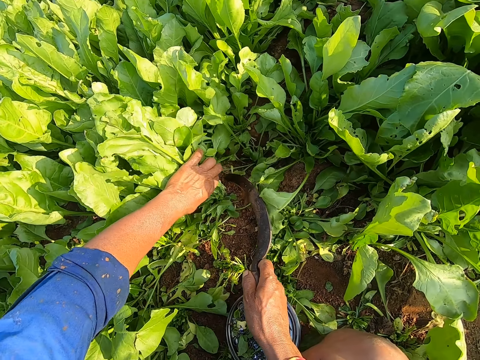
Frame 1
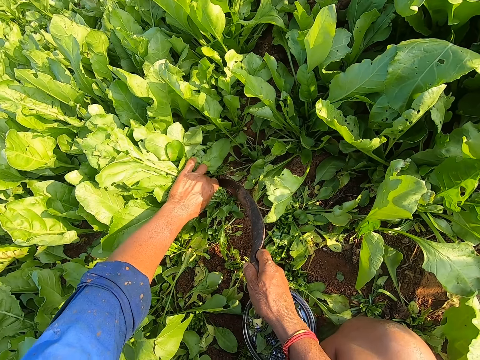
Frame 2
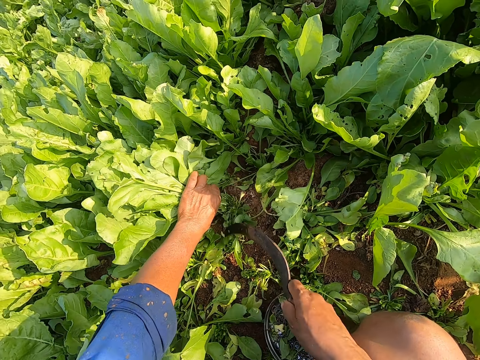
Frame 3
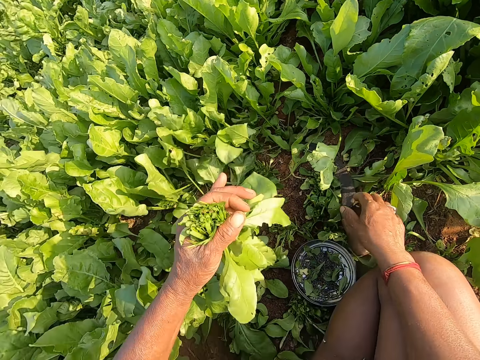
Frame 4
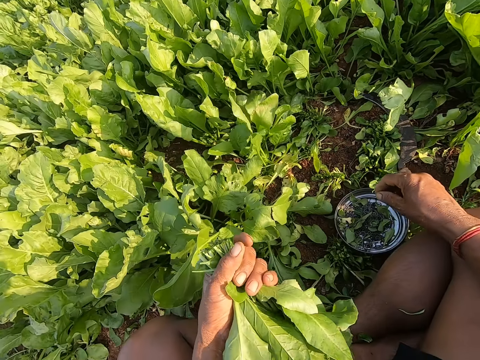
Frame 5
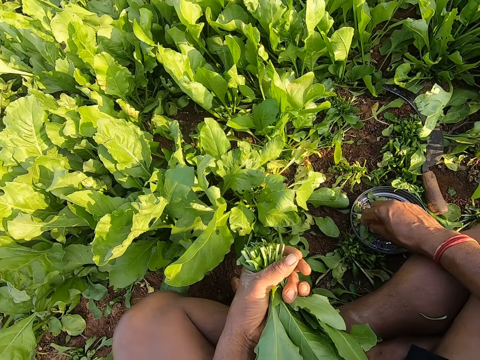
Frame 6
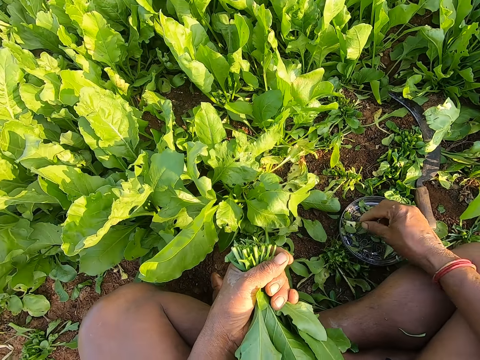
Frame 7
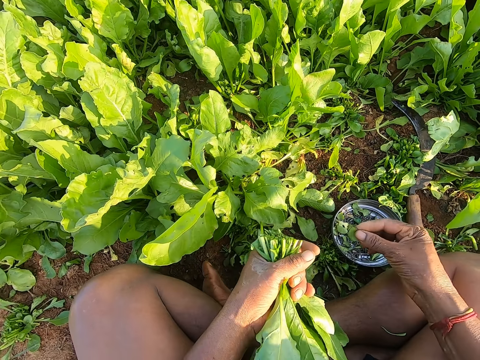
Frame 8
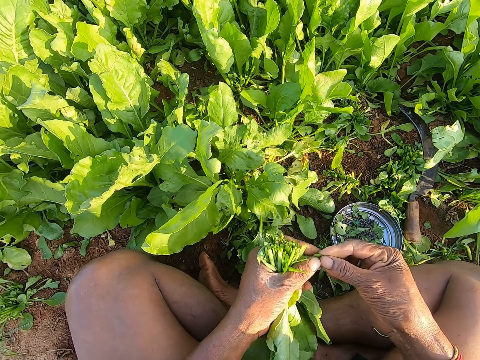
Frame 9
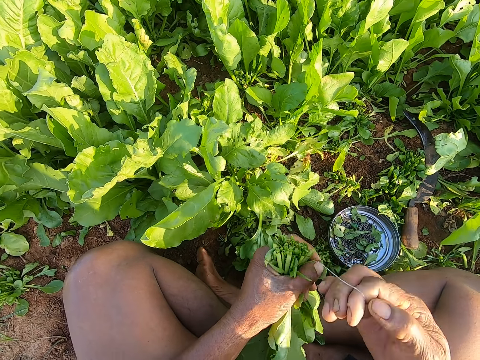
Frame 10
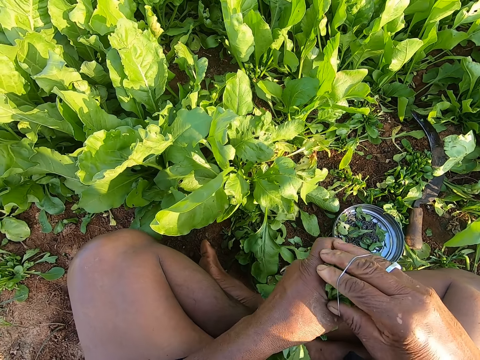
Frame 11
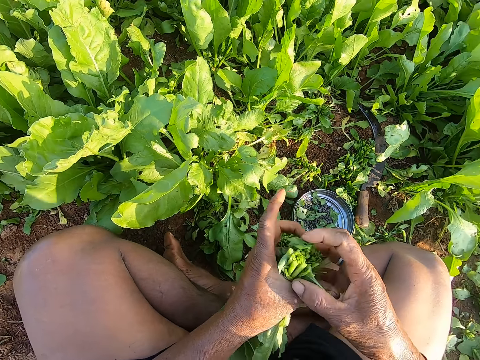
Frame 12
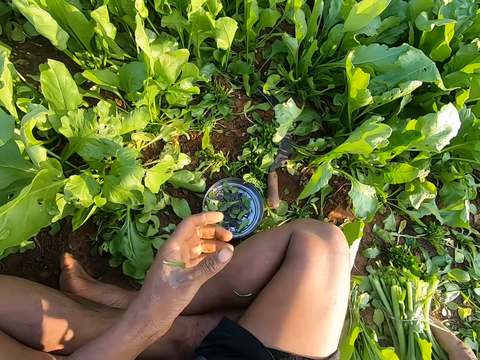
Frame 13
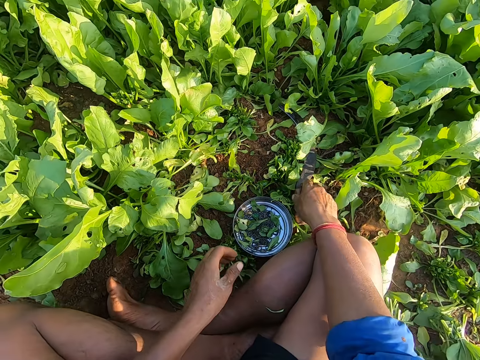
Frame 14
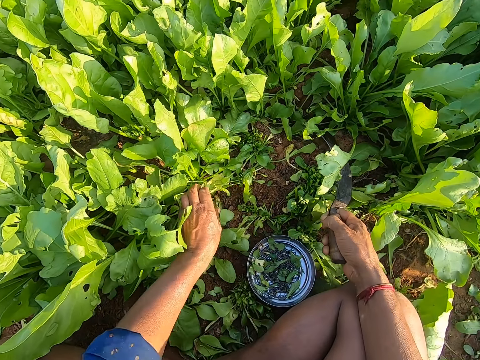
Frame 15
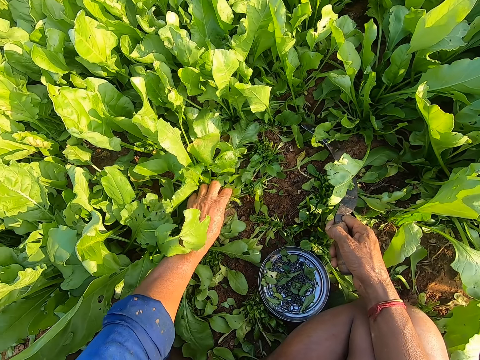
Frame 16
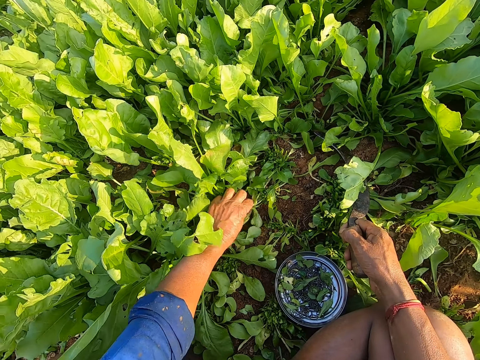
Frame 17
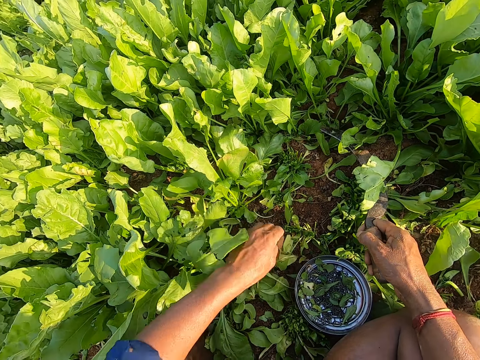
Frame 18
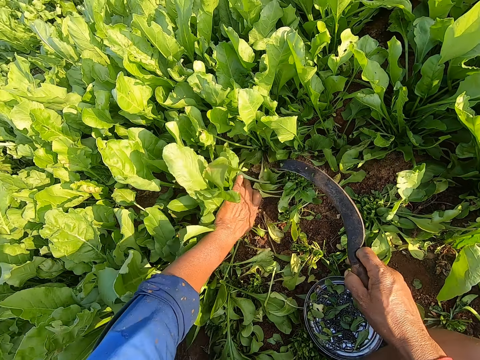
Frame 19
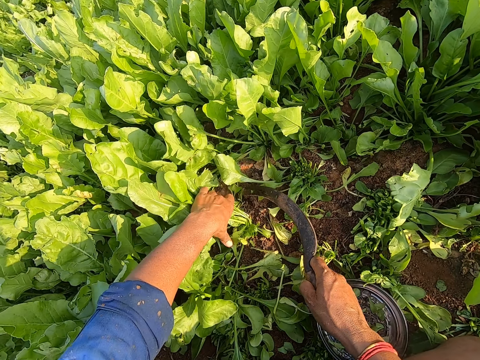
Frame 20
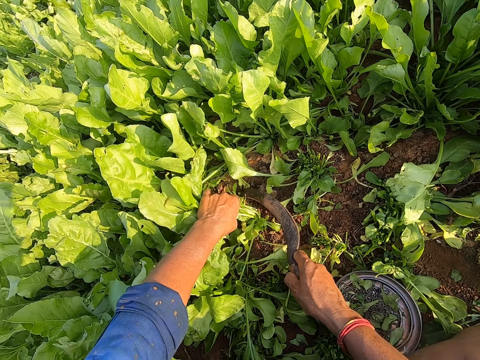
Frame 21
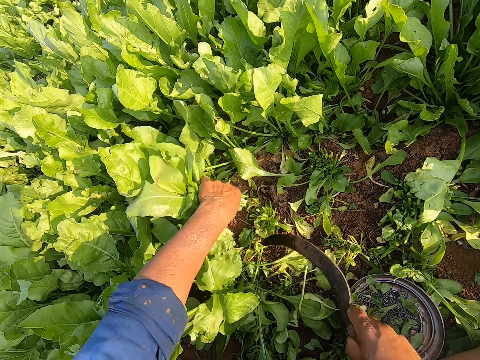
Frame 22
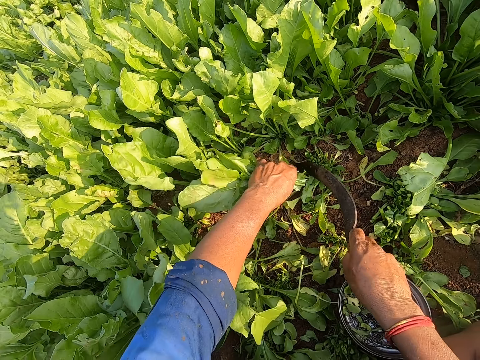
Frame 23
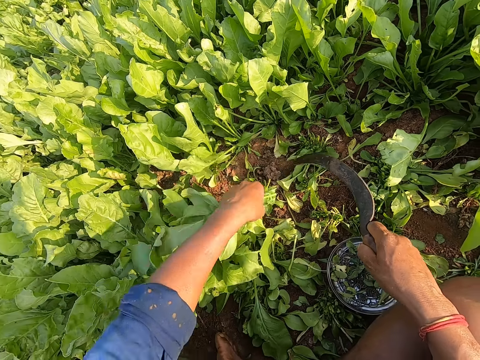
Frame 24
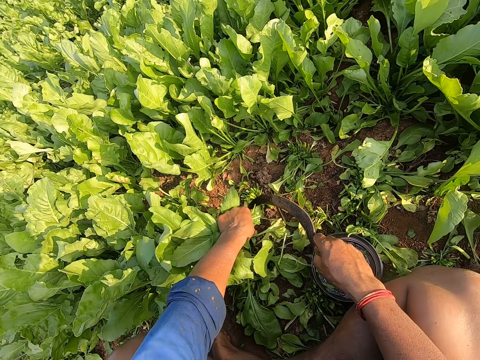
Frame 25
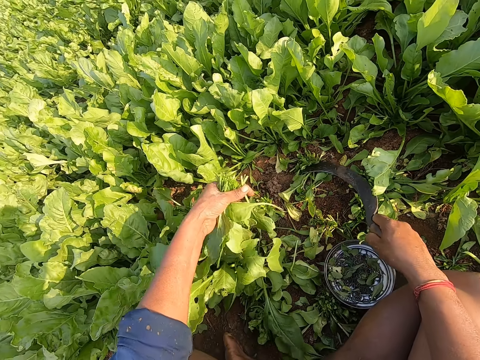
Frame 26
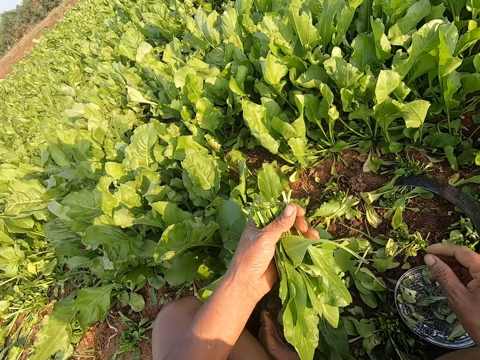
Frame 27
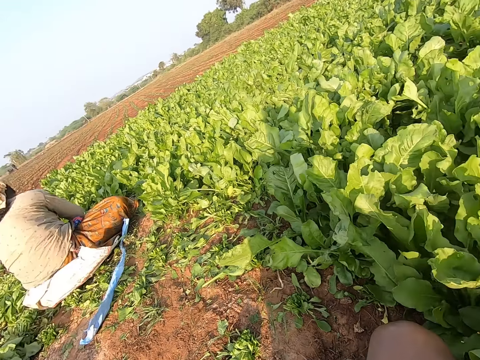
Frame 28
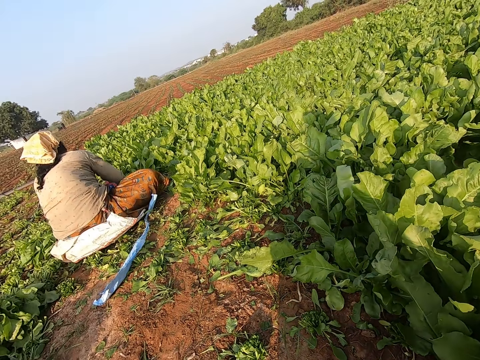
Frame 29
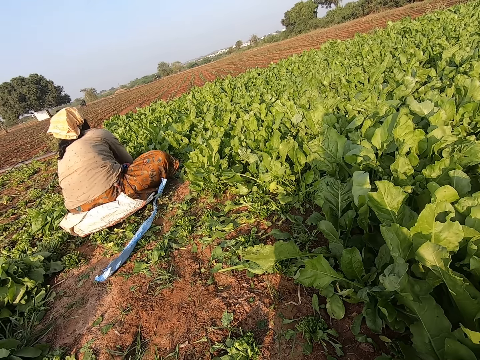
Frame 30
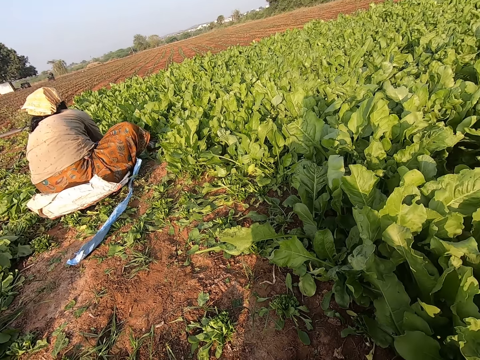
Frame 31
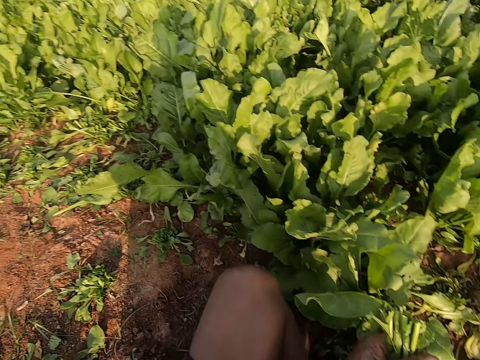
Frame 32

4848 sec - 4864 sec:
The camera wearer harvests spinach leaves with the sickle in his right hand. He holds some spinach. He drops the sickle in his right hand on the ground. He picks up a rubber band on the plate on the ground with his right hand. He binds the spinach leaves in his left hand with the rubber band in his right hand. He drops the spinach leaves on the ground with his right hand. He picks up the sickle on the ground with his right hand. He picks some weeds. He harvests the spinach leaves with the sickle in his right hand. He holds some spinach. He holds some spinach again. He cuts some spinach. He drops the sickle in his right hand on the ground. He looks at a woman.

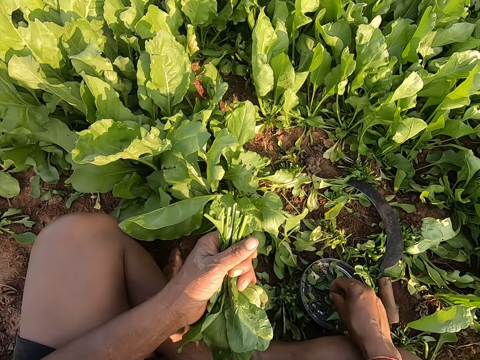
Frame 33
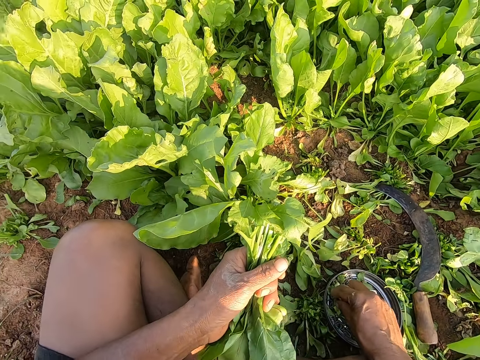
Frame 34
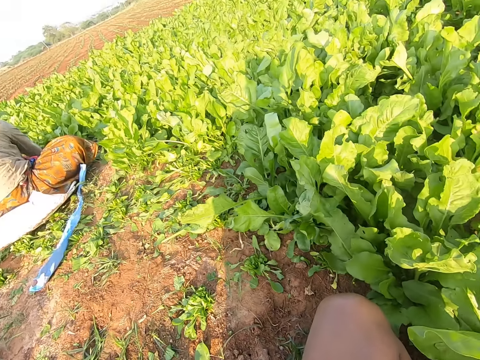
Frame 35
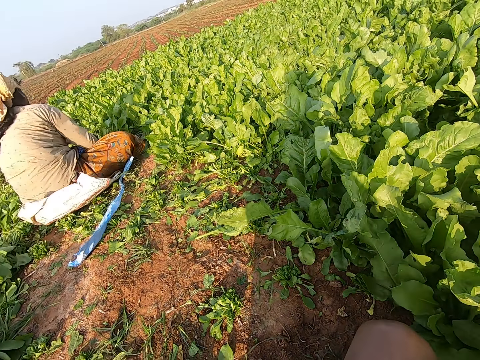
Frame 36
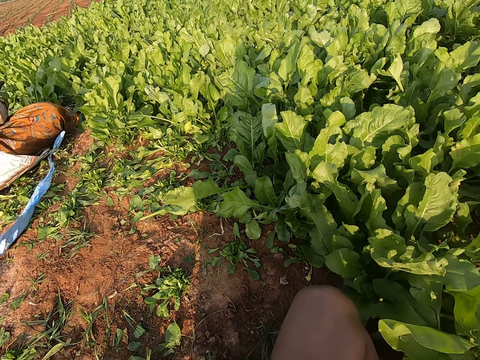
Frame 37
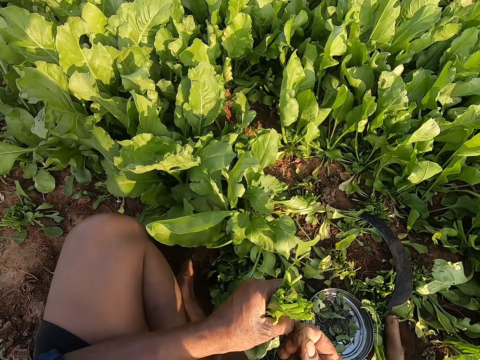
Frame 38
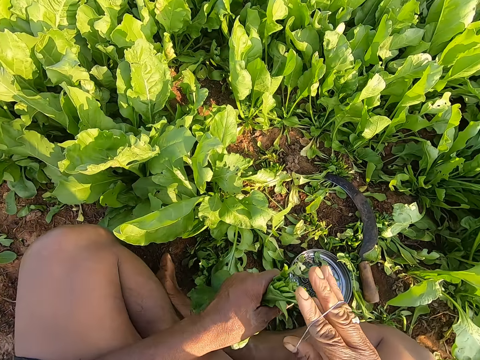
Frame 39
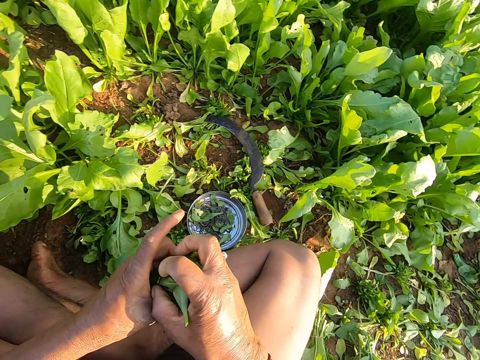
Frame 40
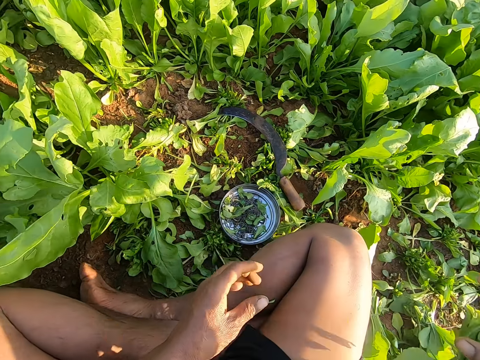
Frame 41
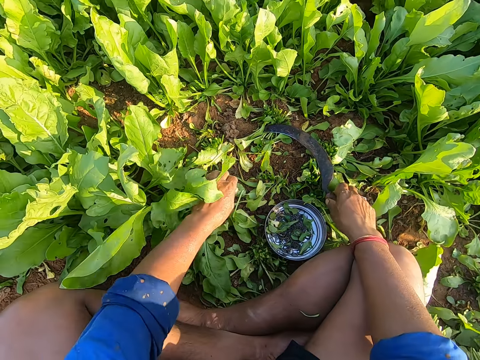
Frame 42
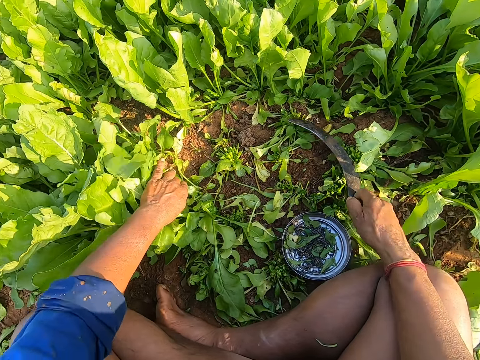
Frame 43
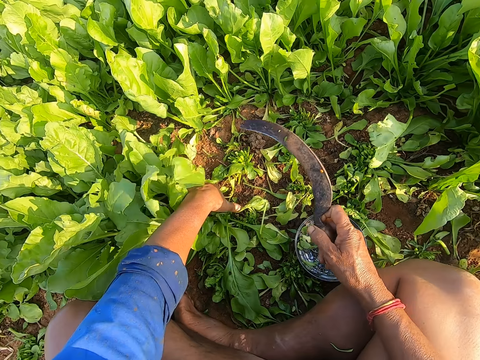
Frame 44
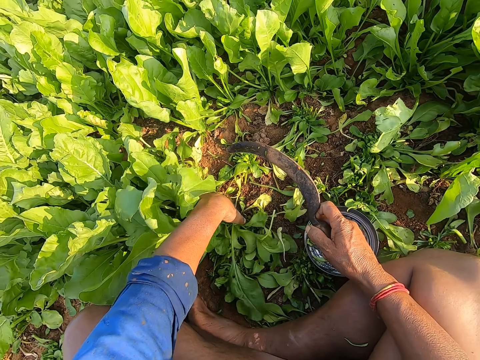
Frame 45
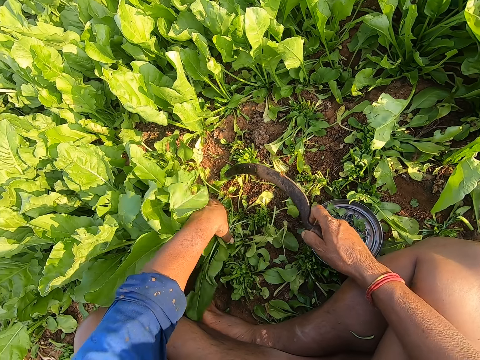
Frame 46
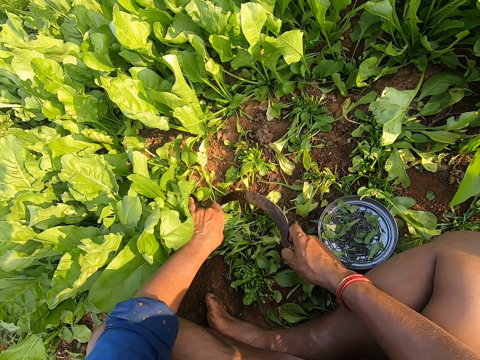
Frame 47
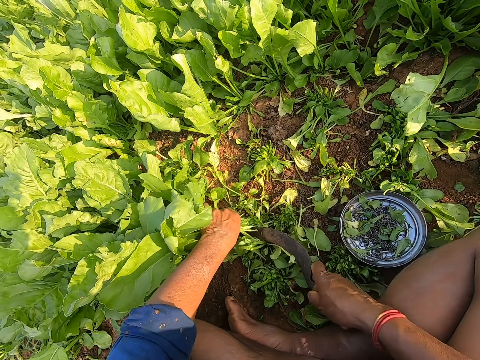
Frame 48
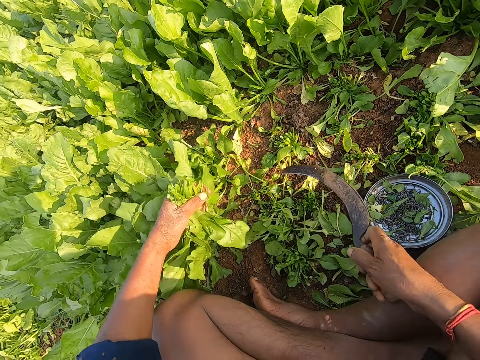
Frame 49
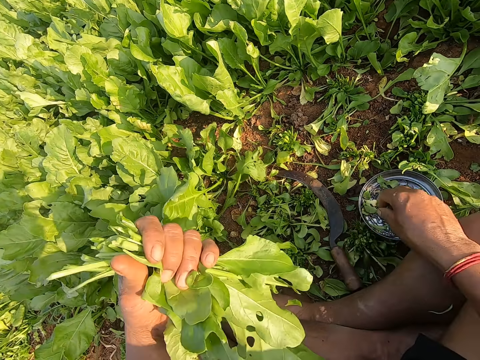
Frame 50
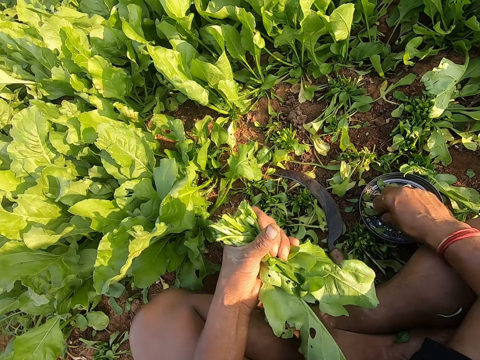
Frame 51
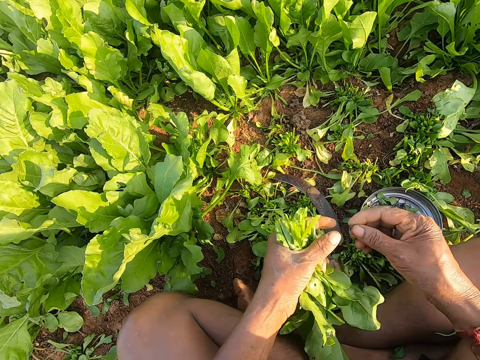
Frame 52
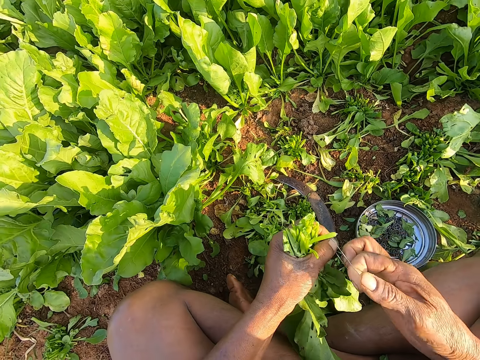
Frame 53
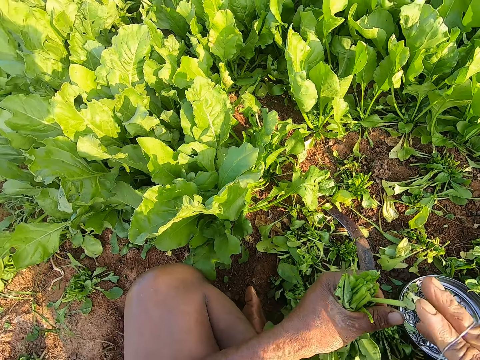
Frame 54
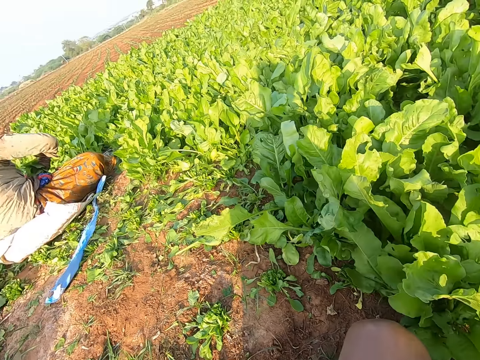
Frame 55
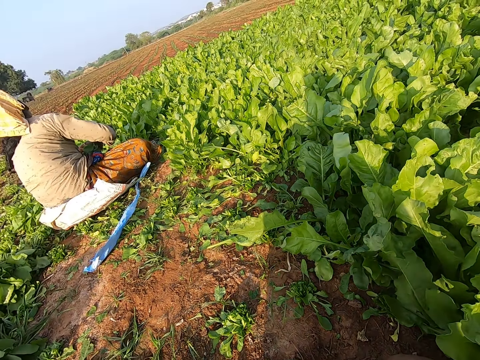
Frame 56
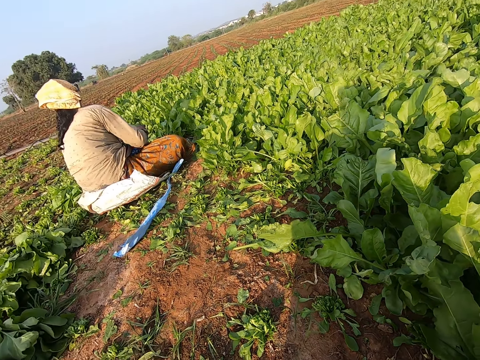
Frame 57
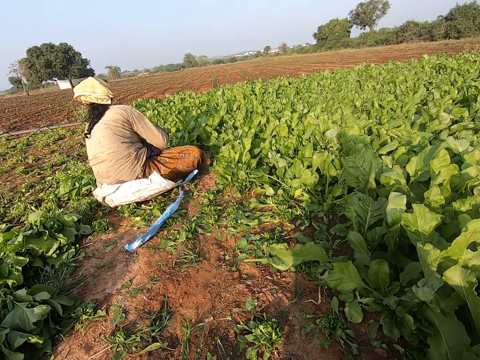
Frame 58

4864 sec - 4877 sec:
The camera wearer interacts with a woman. They pick up a rubber band on the plate on the ground with his right hand. They look at the woman. They bind the spinach leaves in her left hand with the rubber band in her right hand. They drop the spinach leaves on the ground with his right hand. They pick up the sickle on the ground with his right hand. They hold some spinach. They harvest spinach leaves with the sickle in his right hand. They drop the sickle in his right hand on the ground. They pick up a rubber band on the plate on the ground with his right hand. They bind the spinach leaves in her left hand with the rubber band in her right hand. They look at the woman.
